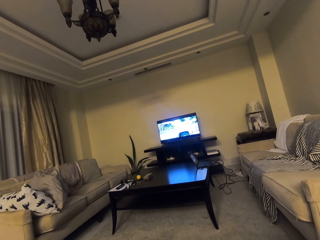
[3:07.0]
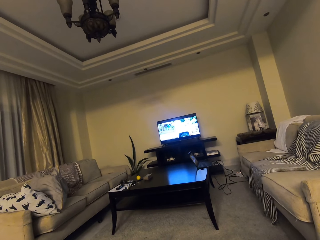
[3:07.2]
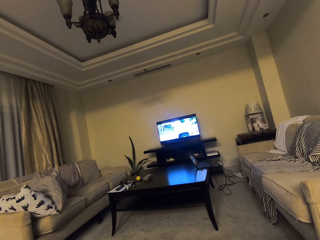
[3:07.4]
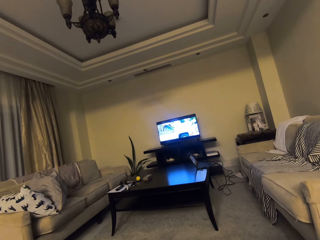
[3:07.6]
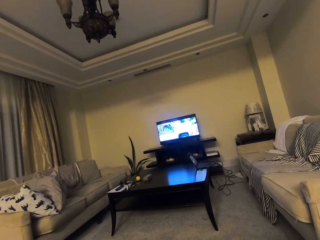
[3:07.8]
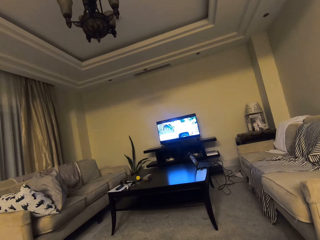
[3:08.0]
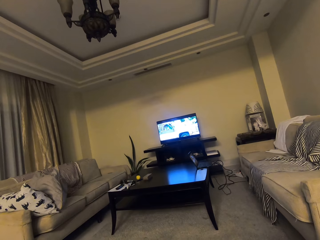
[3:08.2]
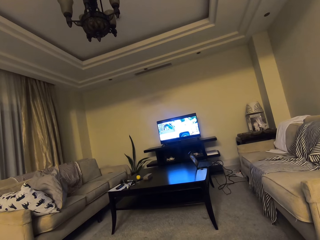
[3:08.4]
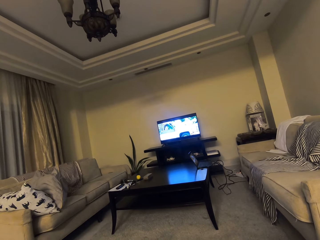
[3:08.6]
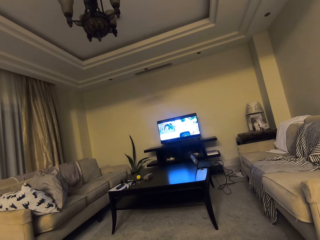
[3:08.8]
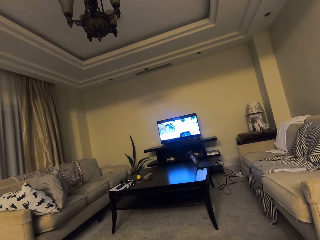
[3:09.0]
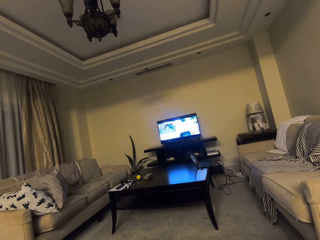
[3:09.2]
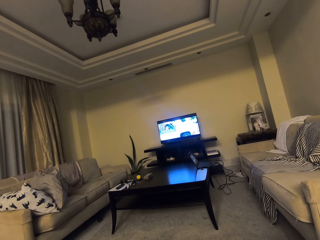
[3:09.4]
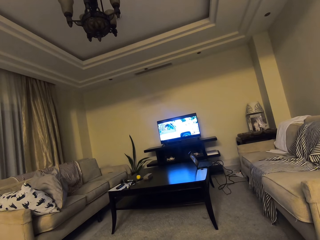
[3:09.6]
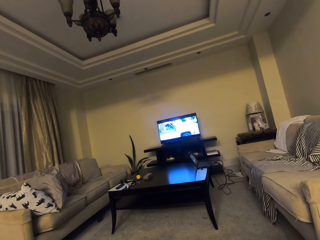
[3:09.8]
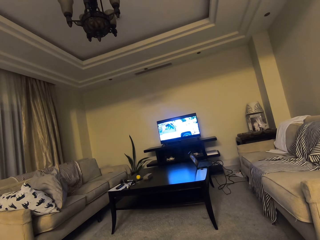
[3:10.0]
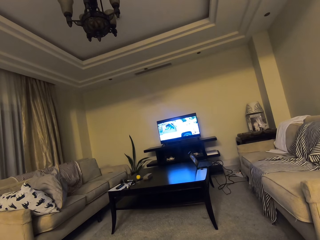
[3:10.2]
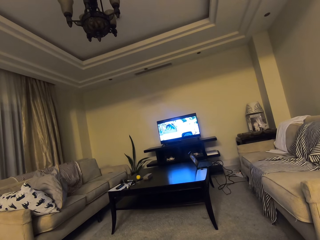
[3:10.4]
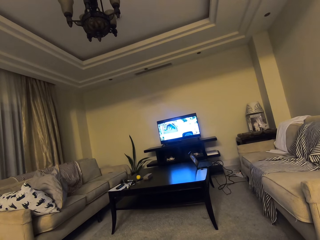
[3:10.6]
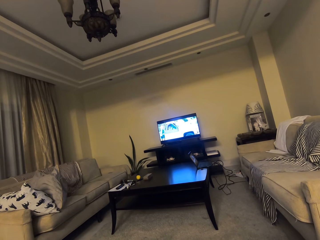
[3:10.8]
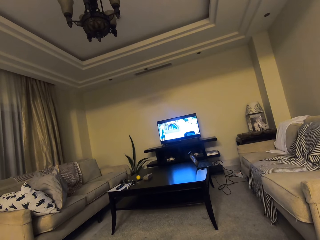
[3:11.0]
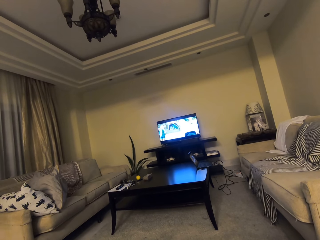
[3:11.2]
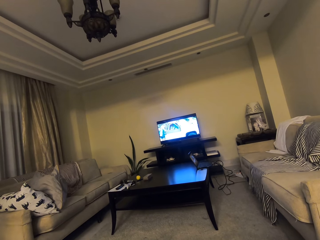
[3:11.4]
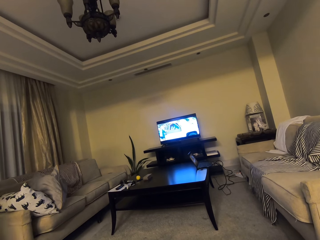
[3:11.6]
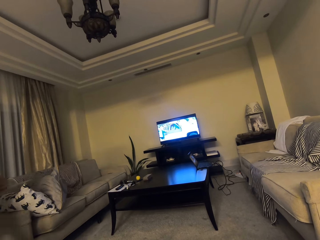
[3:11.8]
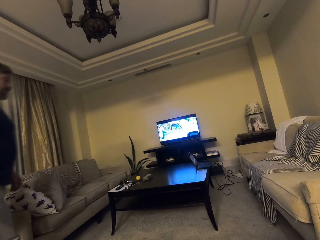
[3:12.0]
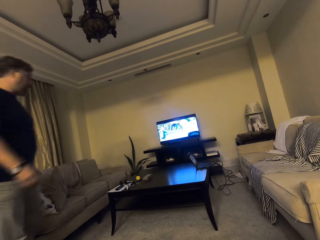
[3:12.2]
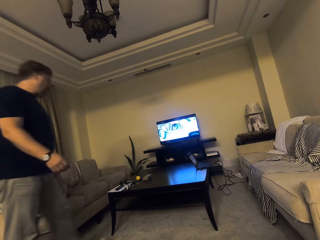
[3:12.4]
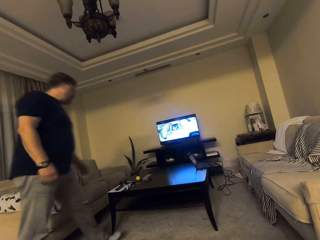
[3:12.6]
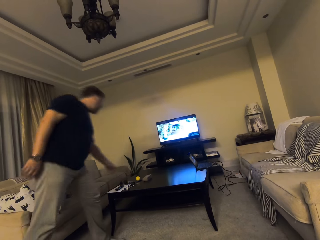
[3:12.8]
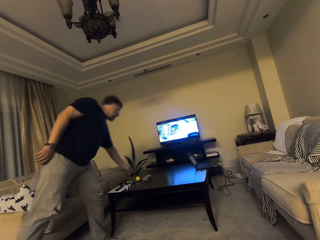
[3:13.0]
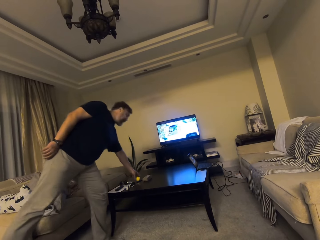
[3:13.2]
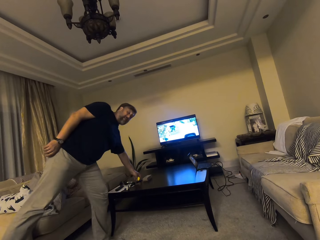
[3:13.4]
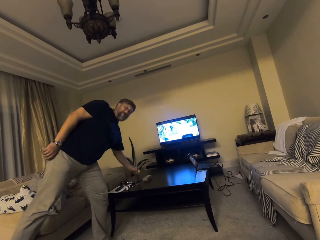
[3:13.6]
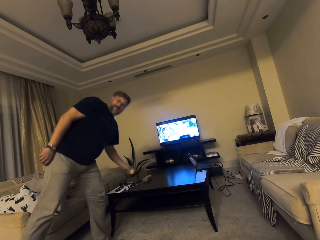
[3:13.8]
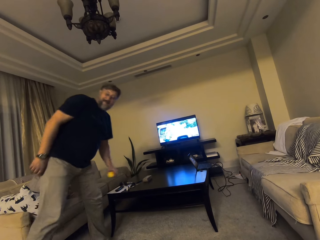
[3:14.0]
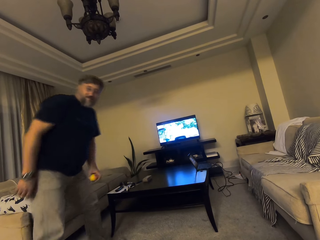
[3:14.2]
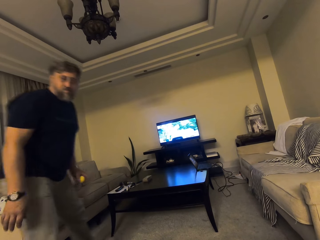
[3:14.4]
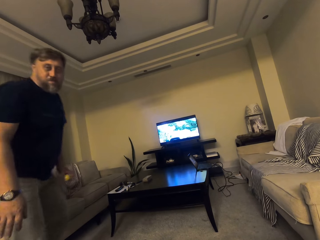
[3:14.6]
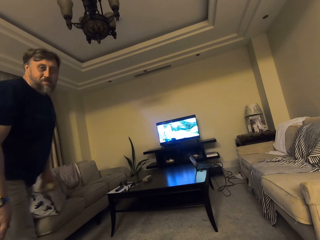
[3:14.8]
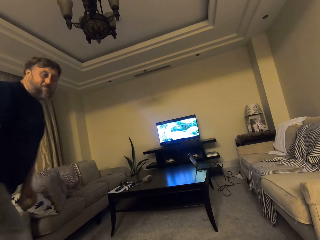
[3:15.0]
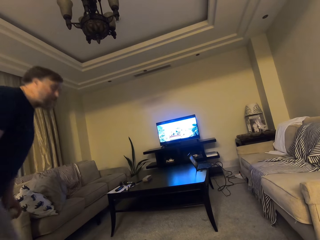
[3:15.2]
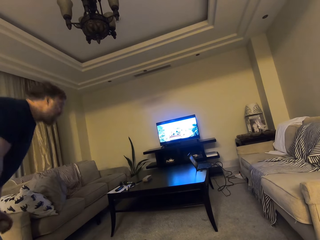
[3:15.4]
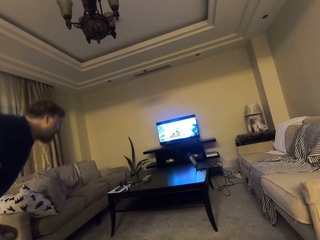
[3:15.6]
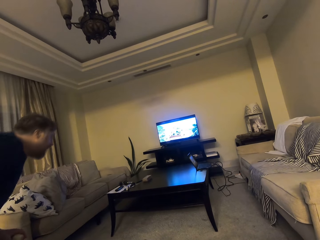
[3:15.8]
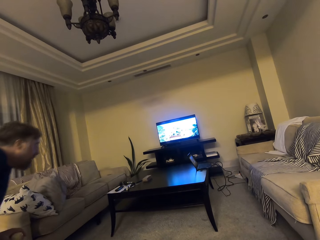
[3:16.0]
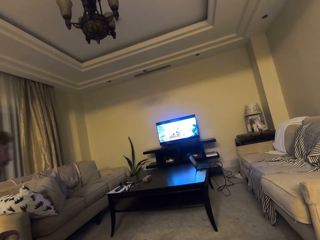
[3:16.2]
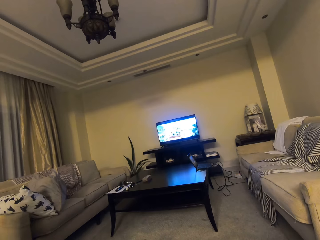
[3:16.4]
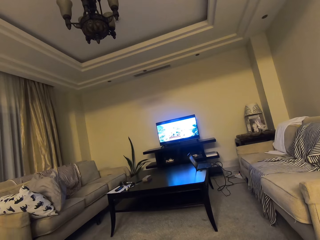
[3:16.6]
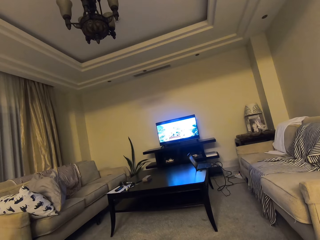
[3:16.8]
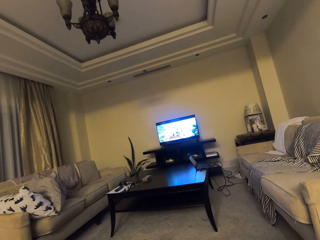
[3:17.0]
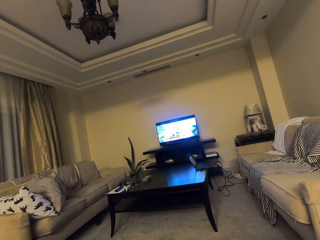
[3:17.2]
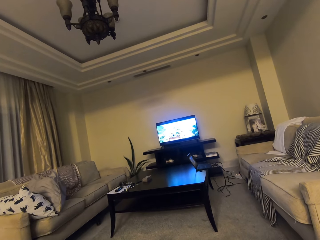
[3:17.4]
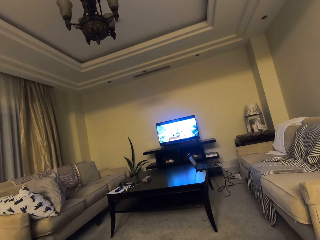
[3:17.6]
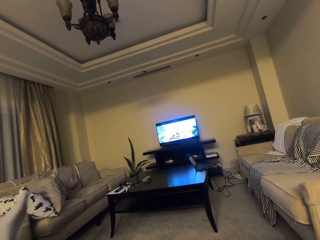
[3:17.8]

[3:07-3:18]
A man converses with the camera wearer. The man picks up something from the table. He moves beside the camera wearer. He sits on the couch.

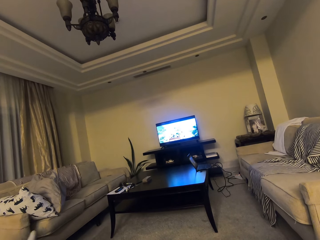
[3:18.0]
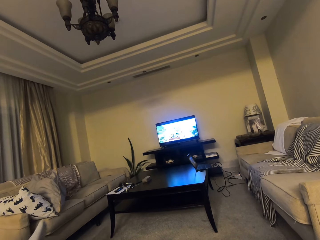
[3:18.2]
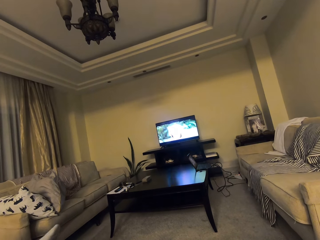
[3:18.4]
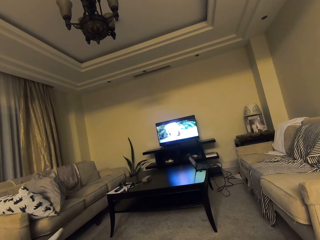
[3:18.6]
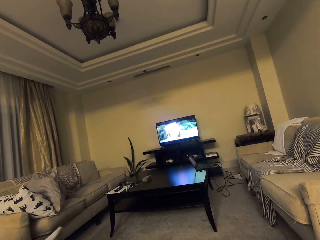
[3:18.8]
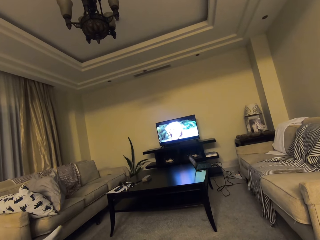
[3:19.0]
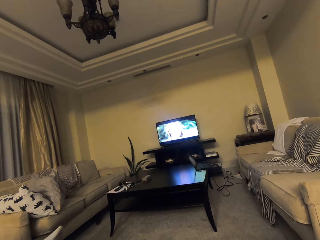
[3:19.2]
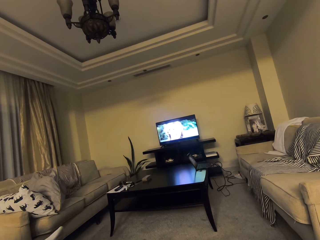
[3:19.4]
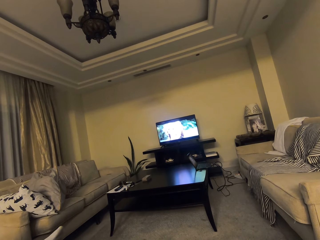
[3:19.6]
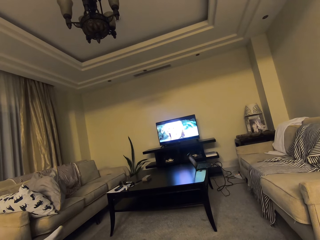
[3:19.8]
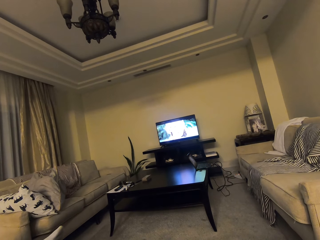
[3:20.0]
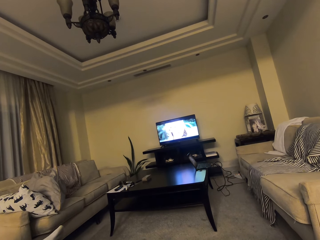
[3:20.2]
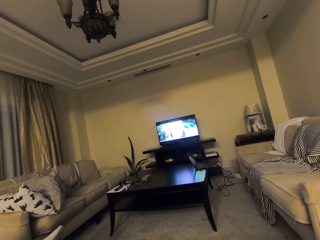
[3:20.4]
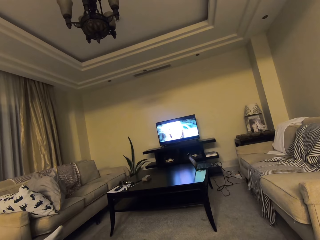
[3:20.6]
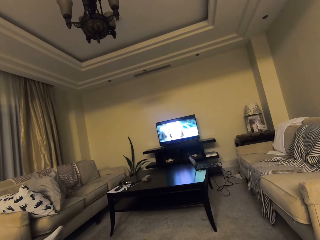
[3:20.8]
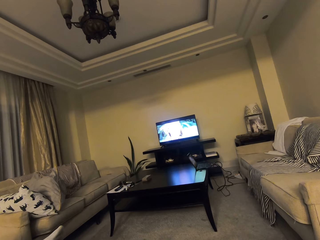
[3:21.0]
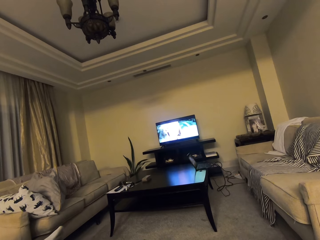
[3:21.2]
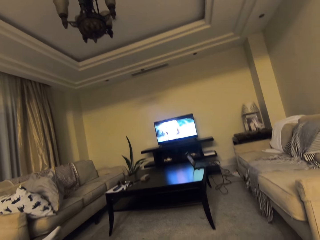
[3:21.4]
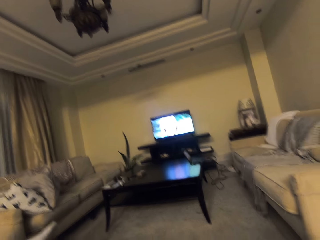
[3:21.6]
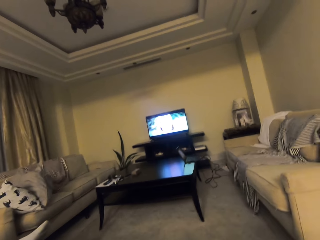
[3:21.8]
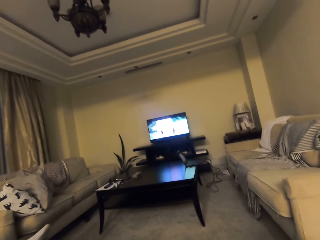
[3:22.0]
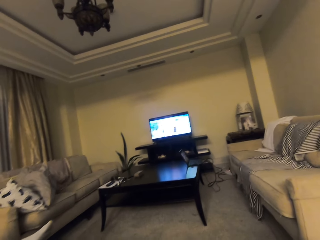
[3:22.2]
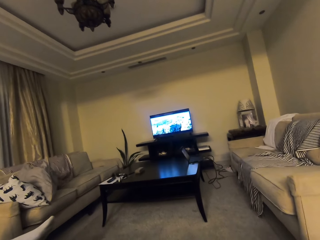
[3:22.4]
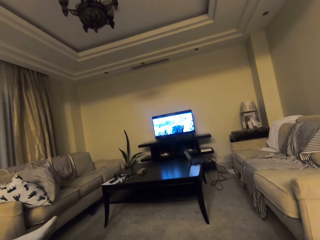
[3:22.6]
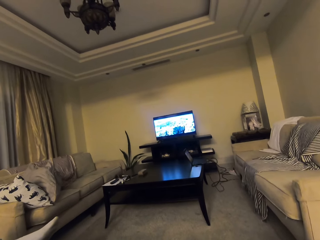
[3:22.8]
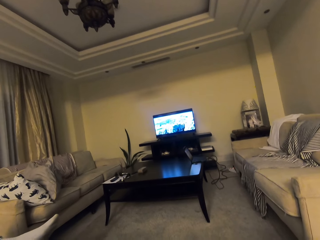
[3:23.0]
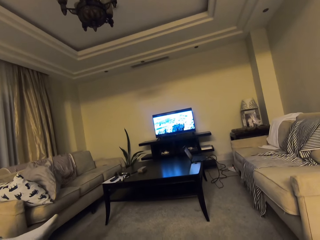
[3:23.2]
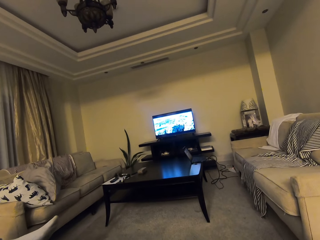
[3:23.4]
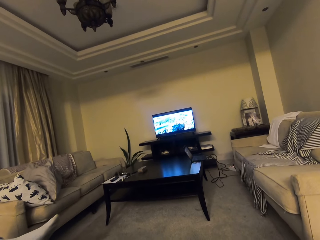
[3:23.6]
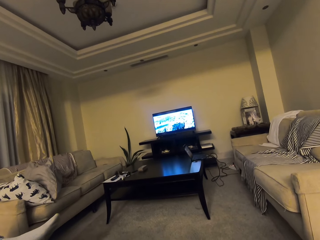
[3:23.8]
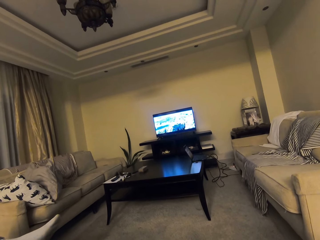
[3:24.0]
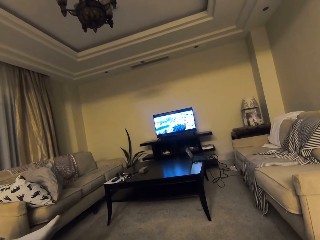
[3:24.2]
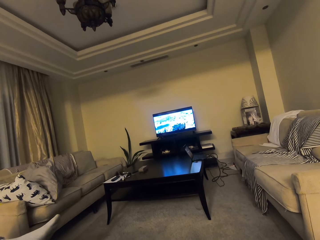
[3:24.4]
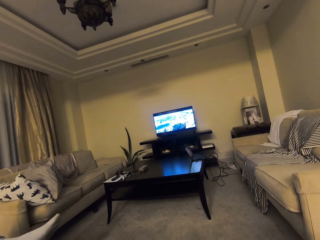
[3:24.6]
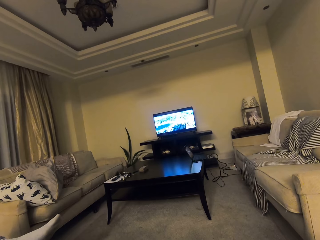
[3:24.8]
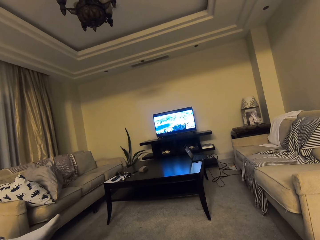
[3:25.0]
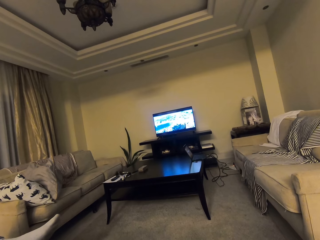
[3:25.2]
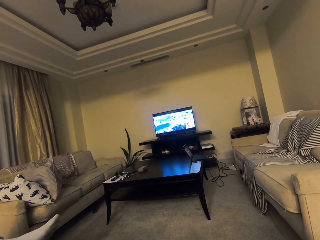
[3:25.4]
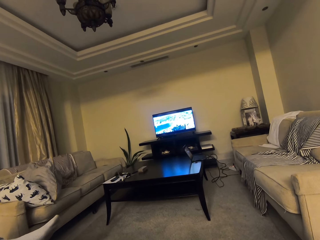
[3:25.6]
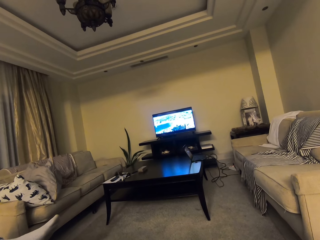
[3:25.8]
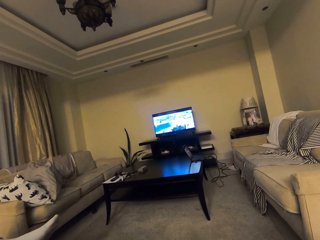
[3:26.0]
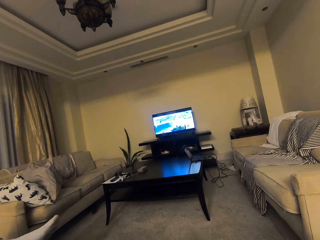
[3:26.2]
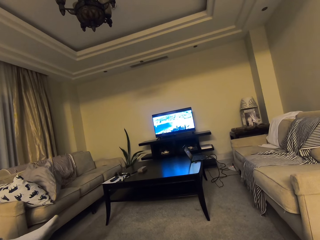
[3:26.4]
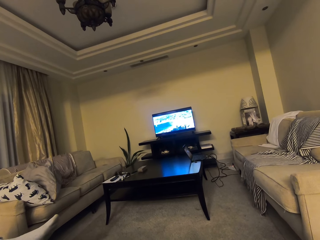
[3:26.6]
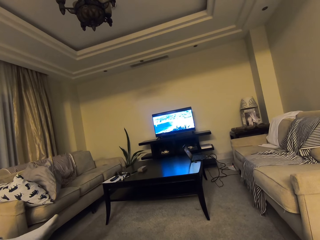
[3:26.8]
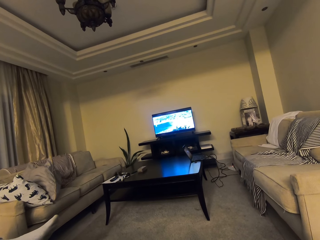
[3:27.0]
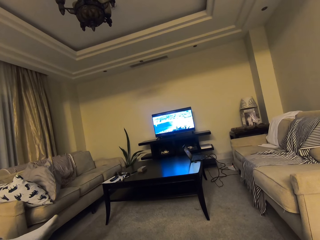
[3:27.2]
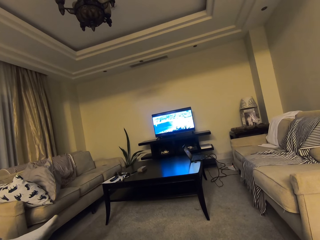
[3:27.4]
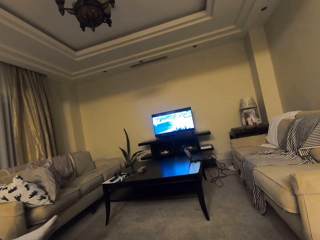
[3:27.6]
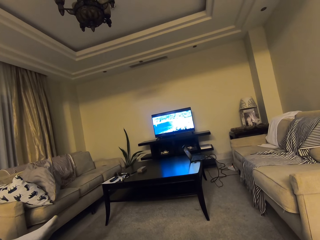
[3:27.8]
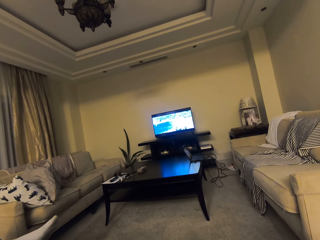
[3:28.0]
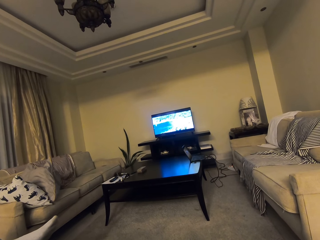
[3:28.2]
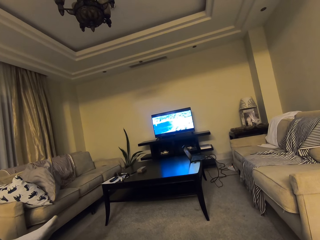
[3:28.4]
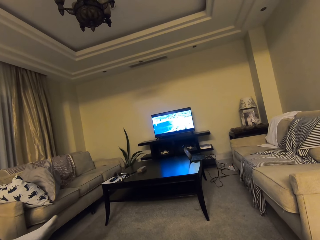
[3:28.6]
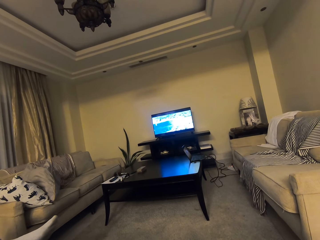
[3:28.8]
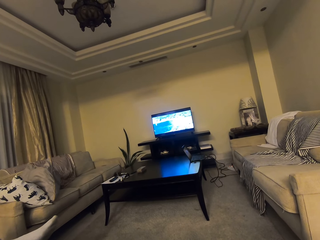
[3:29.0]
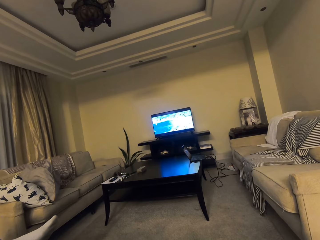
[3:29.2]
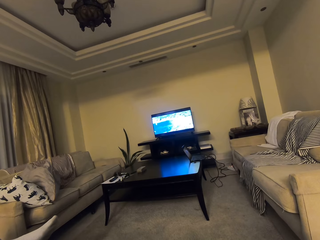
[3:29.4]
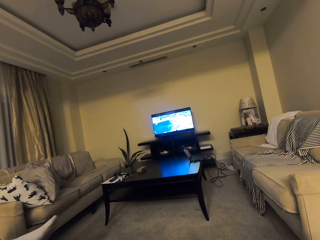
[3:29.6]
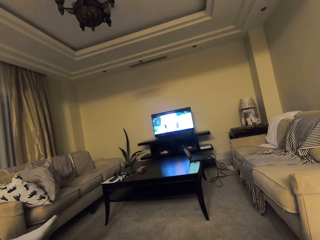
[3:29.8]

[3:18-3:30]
A man converses with the camera wearer. The camera wearer watches television. They respond to the man.
